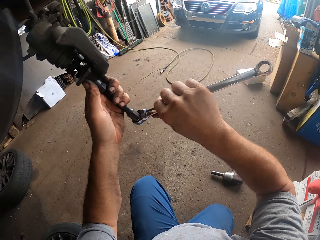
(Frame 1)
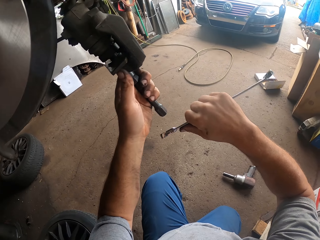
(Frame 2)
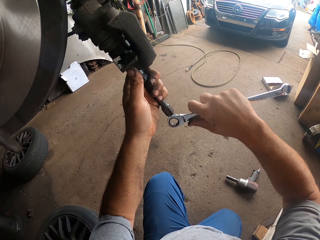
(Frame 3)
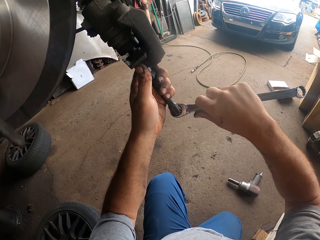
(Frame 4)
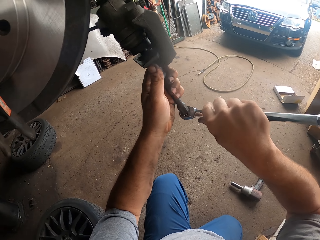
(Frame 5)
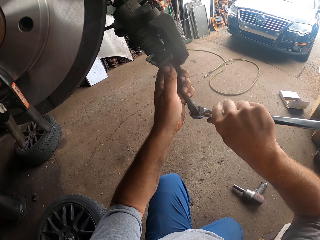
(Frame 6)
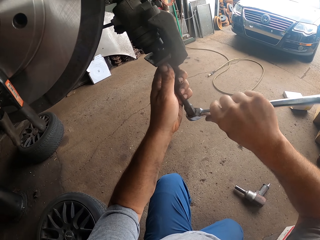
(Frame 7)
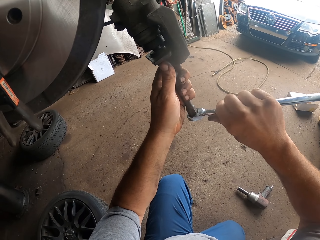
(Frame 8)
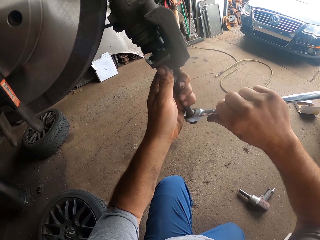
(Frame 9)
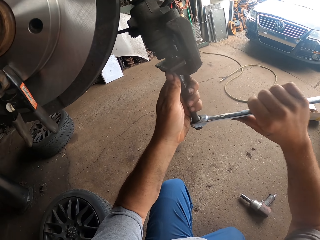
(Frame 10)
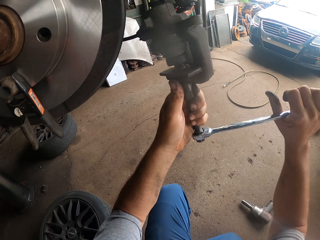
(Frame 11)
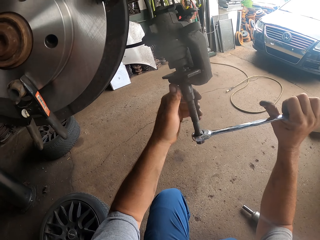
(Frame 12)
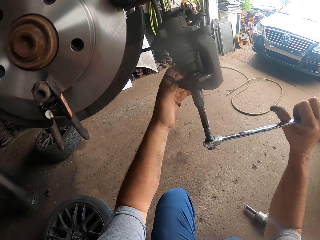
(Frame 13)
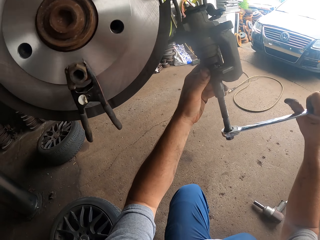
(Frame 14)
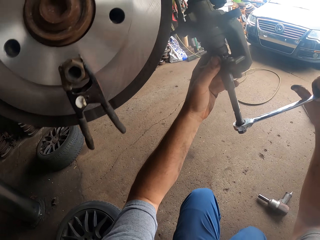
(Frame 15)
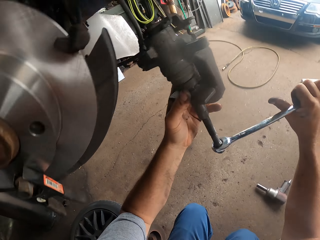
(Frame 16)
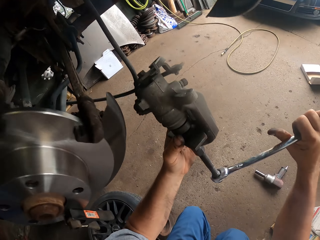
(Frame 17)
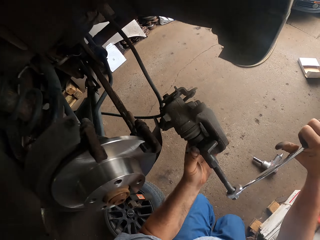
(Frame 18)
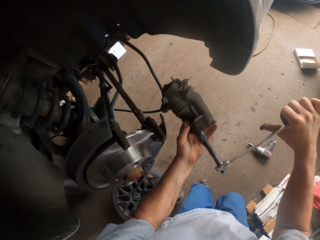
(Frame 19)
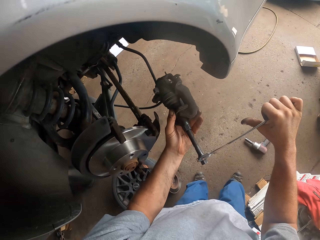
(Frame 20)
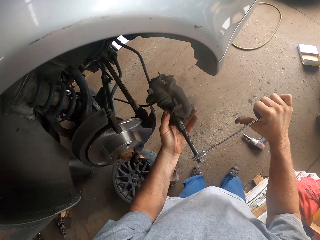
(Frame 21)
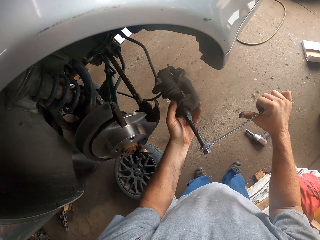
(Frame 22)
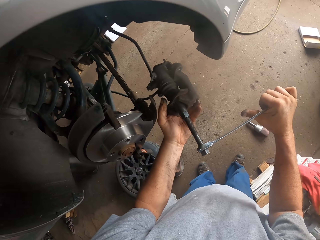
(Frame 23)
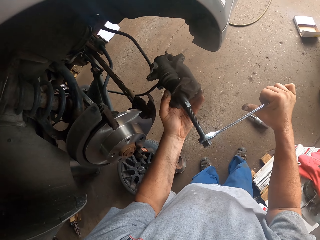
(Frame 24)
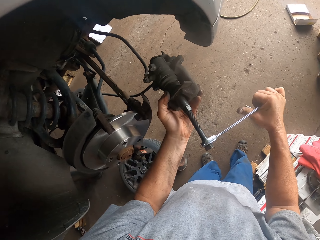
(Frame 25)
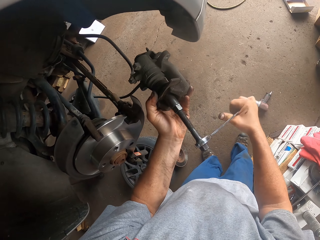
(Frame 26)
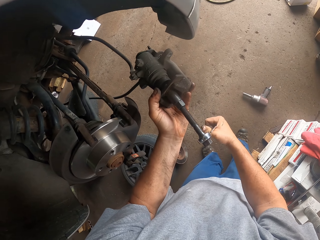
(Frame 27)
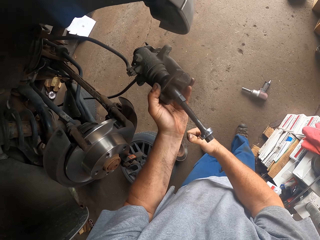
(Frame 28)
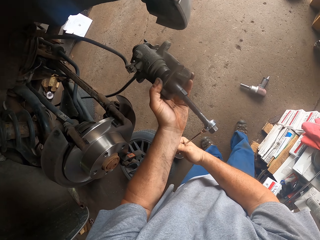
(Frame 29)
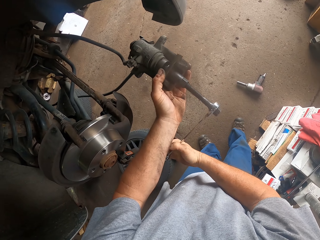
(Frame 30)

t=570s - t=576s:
The camera wearer tightens something using a wrench. They fix the bolt with the wrench.

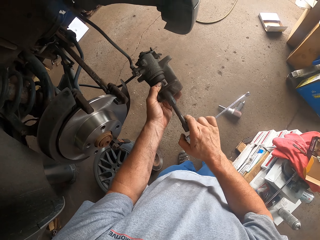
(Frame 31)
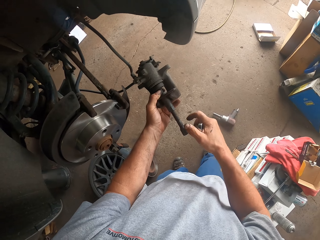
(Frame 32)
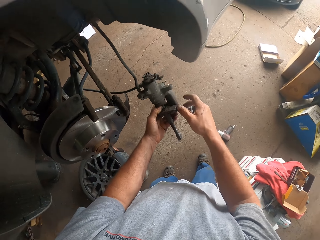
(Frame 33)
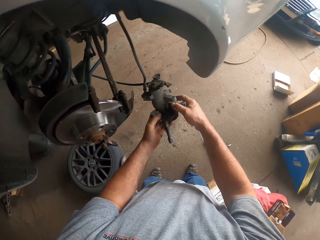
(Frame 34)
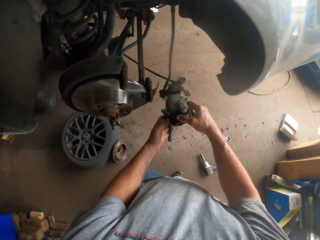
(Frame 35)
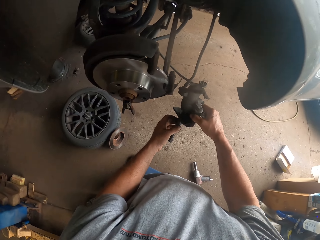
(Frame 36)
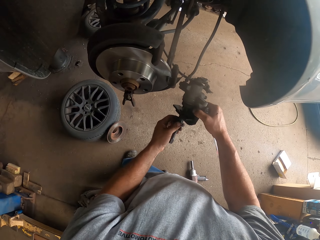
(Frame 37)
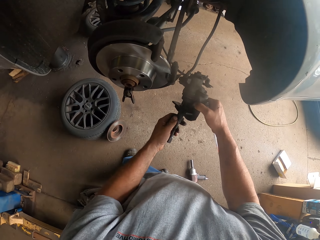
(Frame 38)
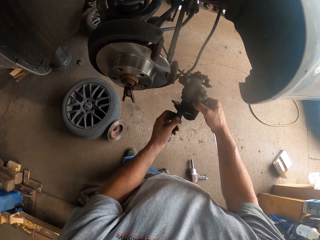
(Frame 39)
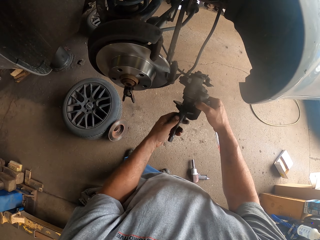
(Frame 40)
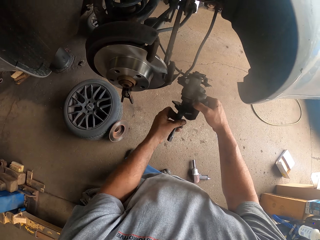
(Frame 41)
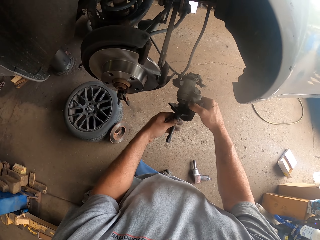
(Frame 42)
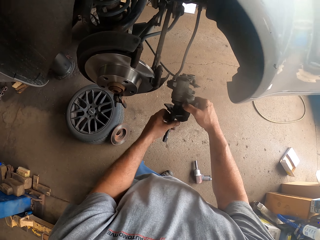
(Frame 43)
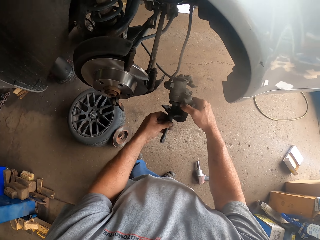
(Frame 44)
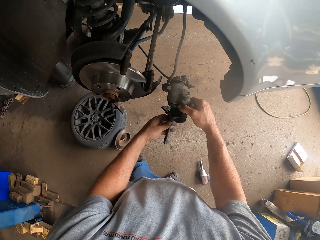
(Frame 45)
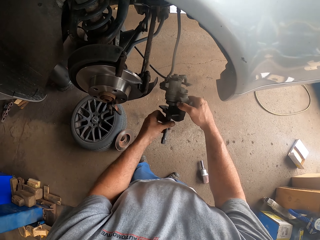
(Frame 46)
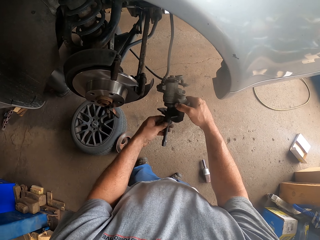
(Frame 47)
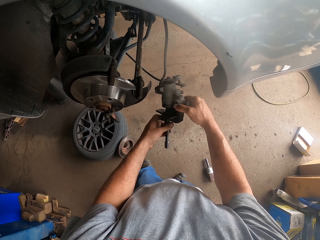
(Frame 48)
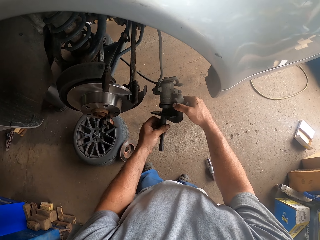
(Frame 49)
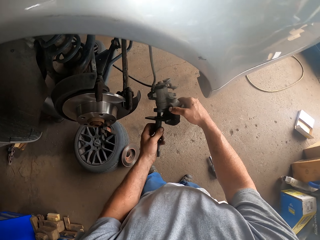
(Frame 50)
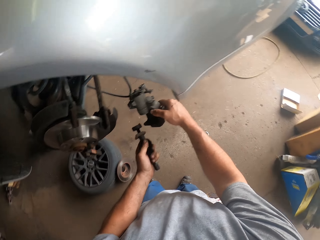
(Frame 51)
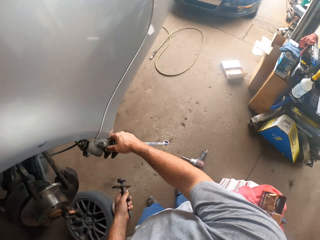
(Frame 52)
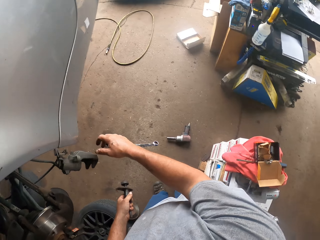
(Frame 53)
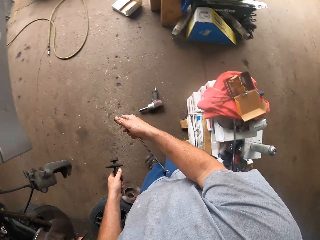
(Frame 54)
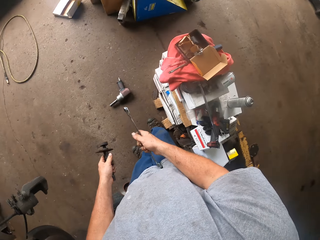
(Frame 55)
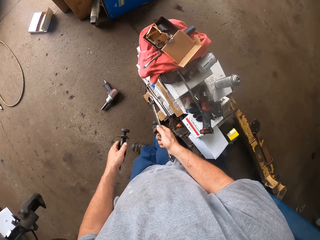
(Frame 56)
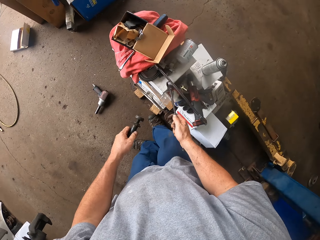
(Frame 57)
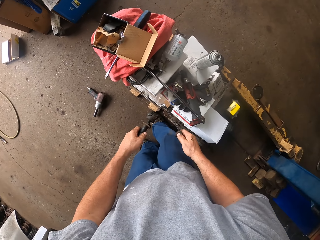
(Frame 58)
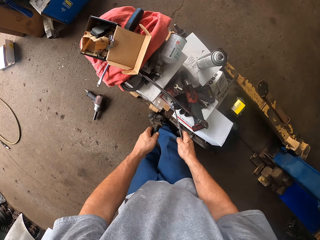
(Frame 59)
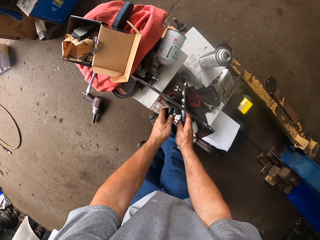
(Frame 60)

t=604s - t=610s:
The camera wearer removes something. They loosen the bolt.

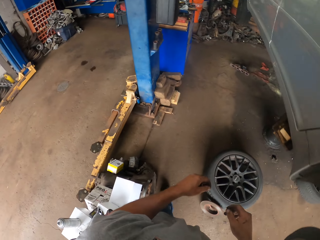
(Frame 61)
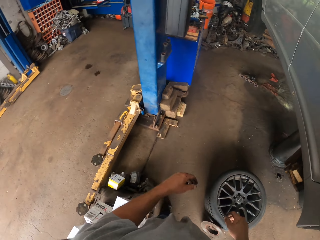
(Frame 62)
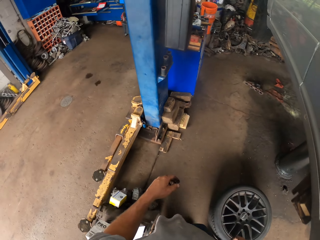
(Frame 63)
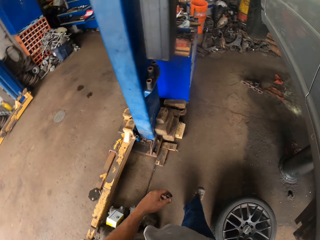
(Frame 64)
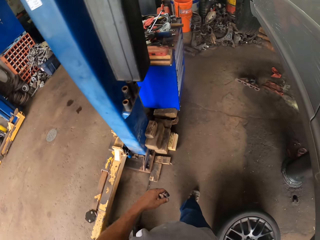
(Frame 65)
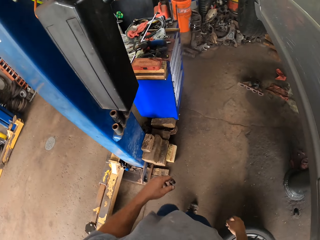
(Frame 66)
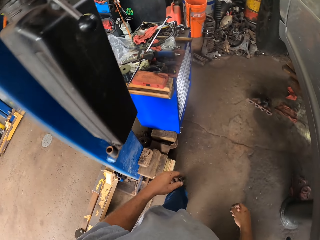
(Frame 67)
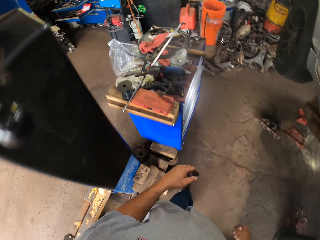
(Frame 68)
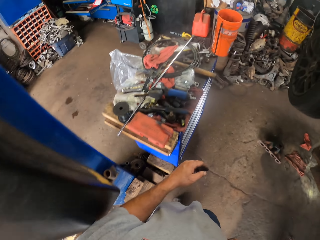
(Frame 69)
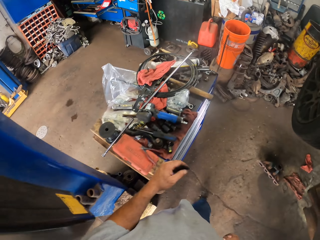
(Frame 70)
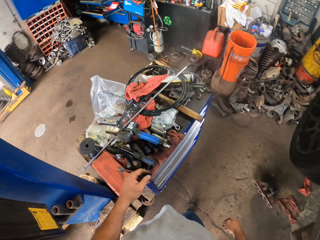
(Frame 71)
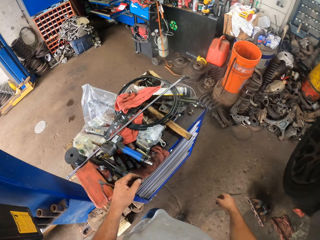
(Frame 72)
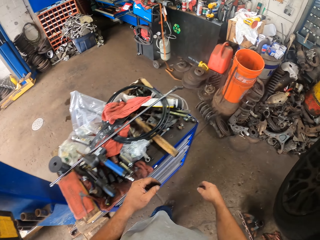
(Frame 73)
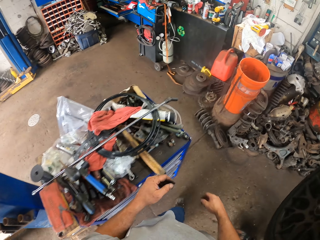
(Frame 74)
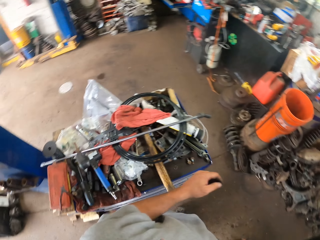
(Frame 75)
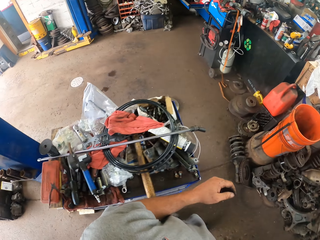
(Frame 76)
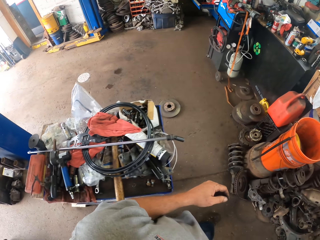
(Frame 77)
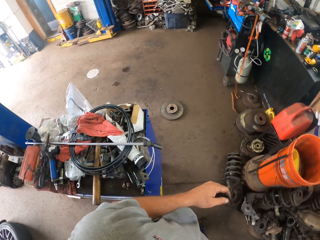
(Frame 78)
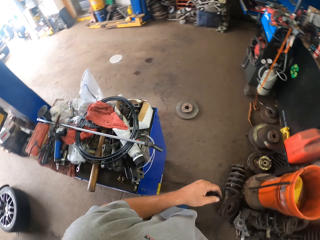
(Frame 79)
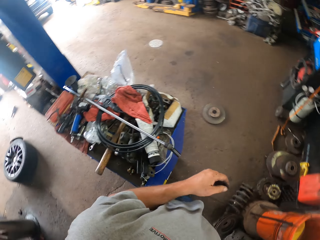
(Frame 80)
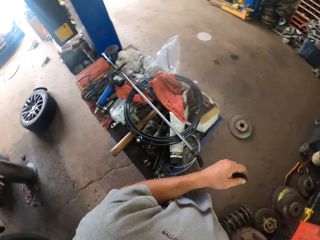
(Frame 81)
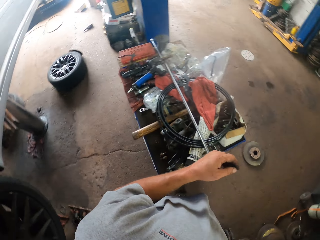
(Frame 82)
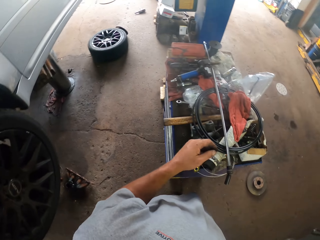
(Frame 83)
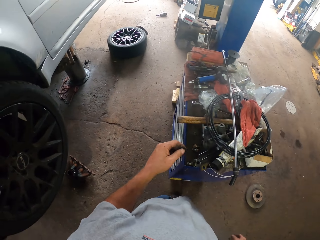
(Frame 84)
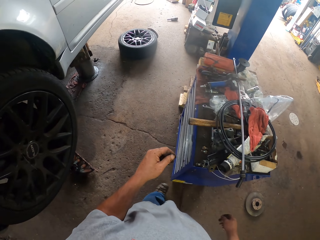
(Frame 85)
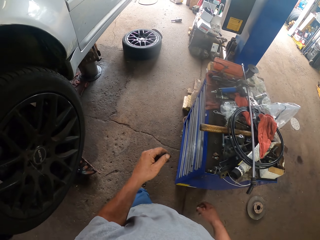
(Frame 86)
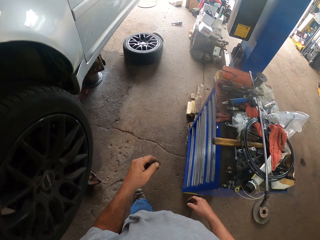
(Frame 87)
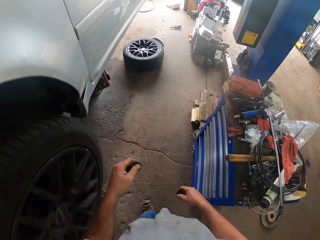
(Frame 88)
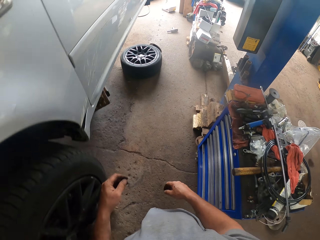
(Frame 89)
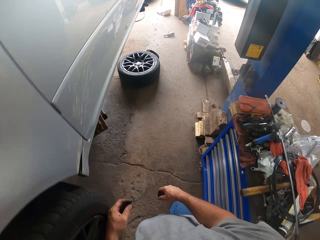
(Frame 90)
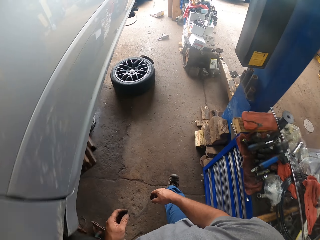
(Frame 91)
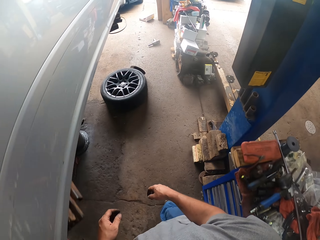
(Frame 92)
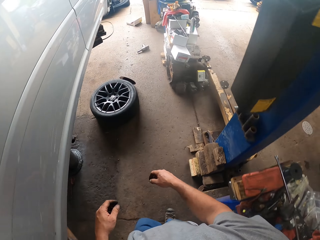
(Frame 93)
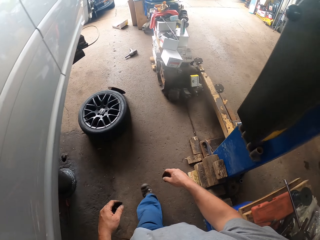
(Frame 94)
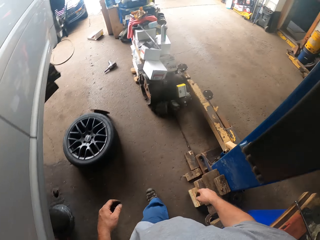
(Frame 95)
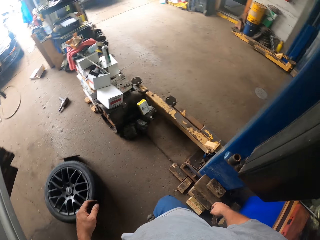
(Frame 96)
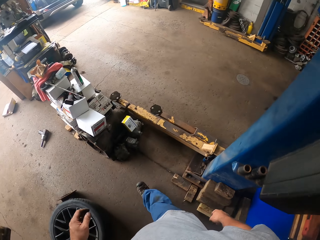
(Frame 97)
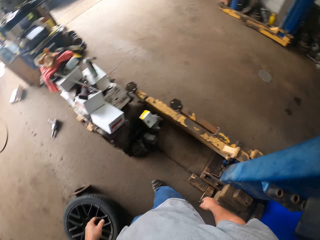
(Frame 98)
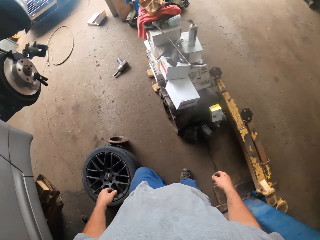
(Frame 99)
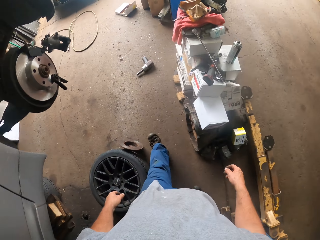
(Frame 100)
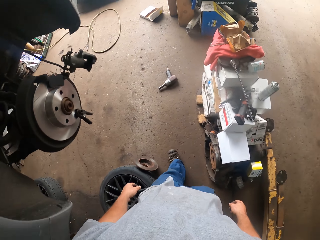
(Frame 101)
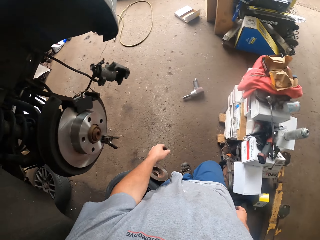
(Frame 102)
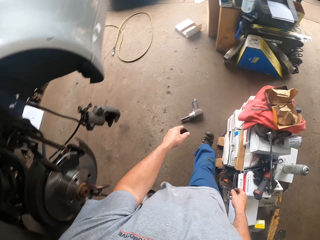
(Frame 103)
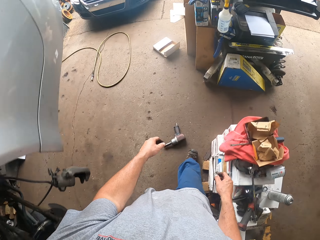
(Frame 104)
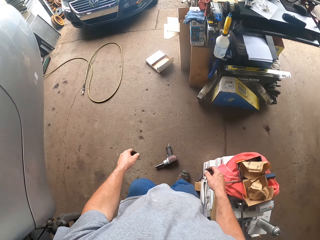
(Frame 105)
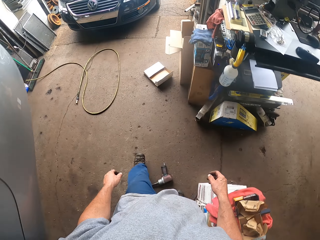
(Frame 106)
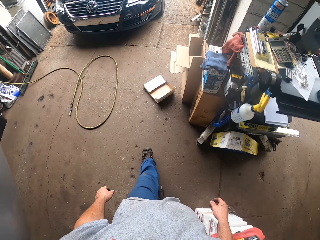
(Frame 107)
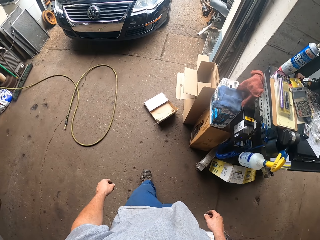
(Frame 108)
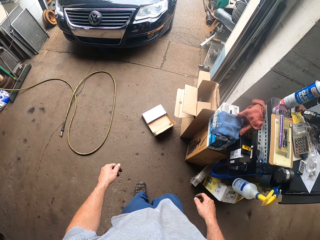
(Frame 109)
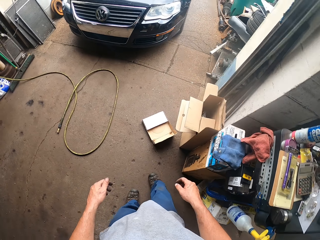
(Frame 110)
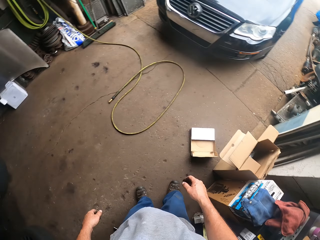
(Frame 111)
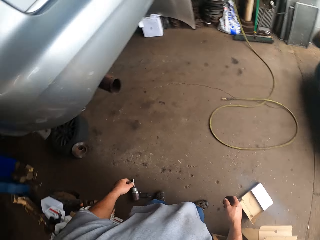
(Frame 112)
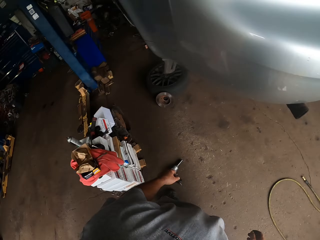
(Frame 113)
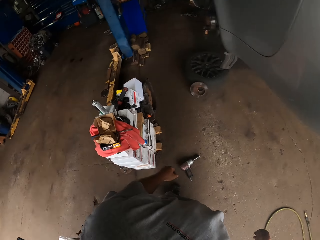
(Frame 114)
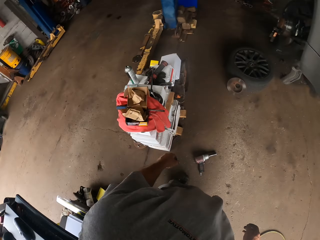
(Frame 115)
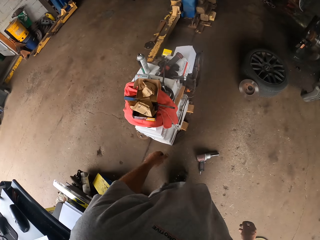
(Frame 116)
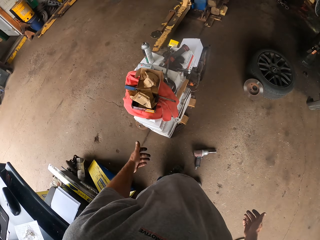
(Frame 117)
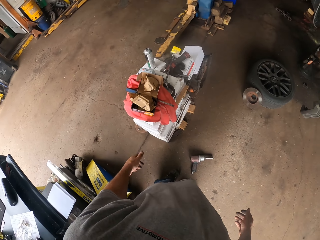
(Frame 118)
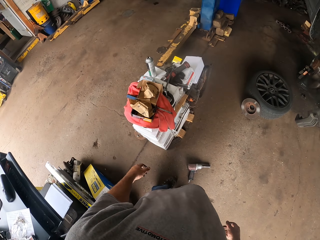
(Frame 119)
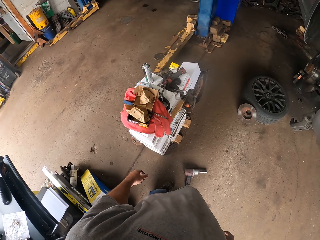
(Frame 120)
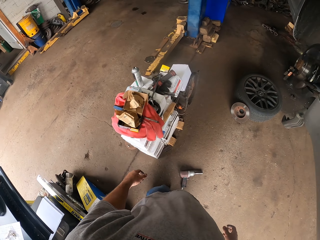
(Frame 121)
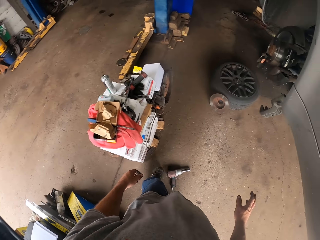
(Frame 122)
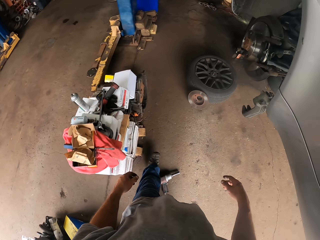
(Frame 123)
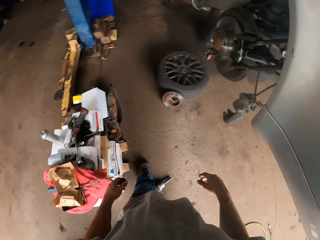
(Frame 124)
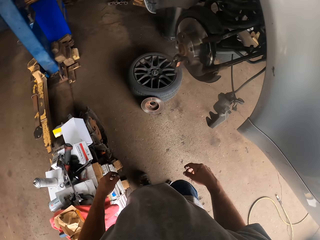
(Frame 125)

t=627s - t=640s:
The camera wearer walks around the garage. They look around the garage.
